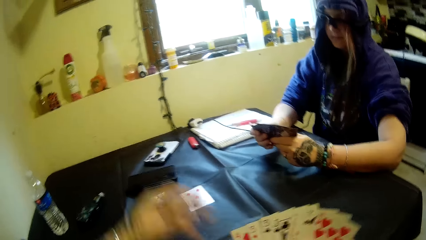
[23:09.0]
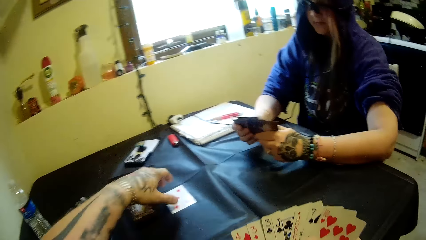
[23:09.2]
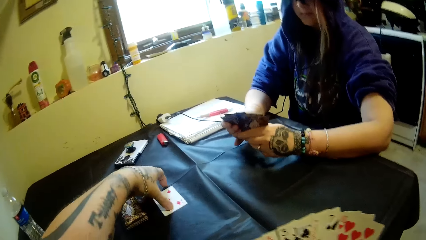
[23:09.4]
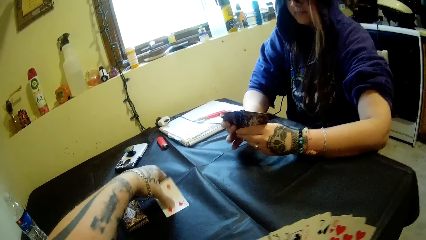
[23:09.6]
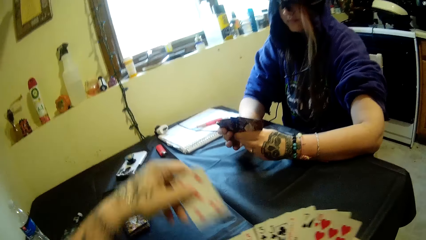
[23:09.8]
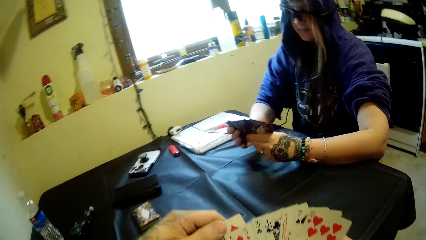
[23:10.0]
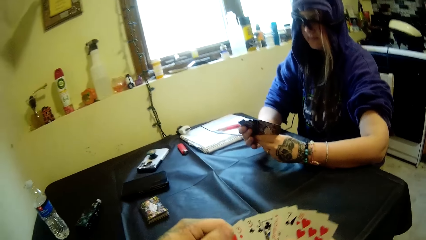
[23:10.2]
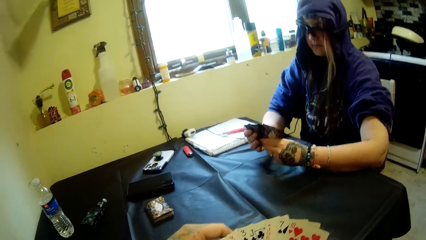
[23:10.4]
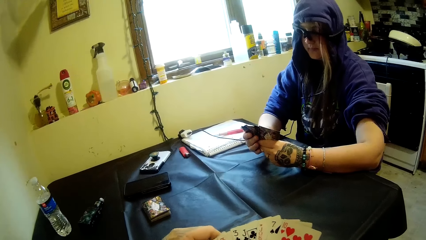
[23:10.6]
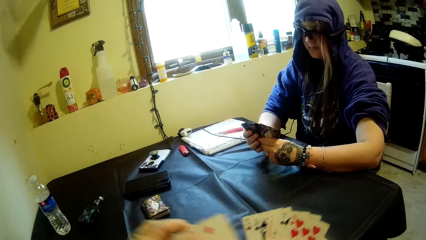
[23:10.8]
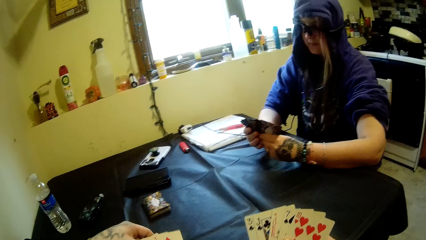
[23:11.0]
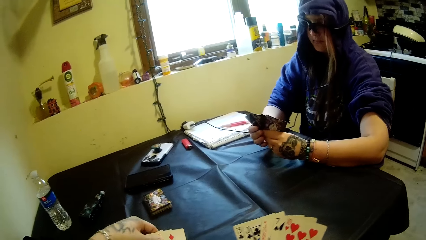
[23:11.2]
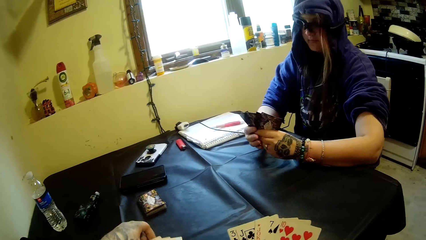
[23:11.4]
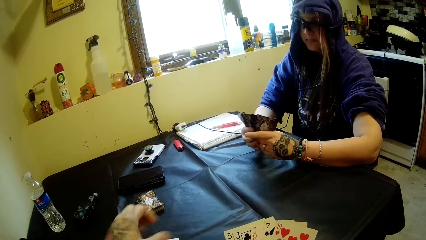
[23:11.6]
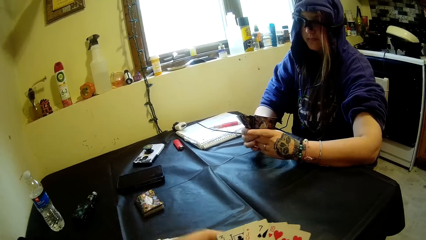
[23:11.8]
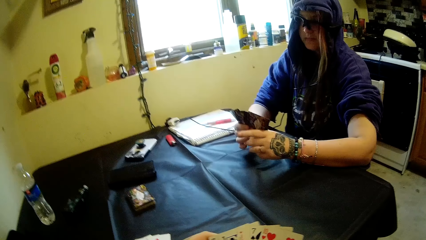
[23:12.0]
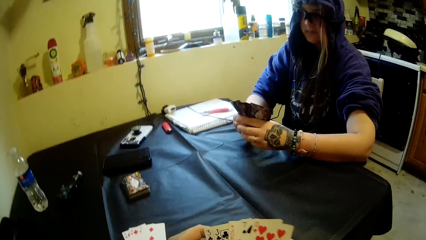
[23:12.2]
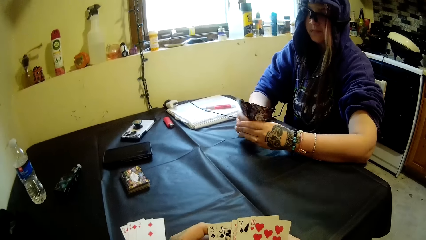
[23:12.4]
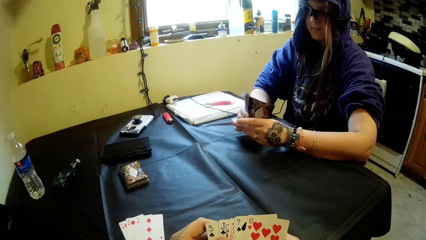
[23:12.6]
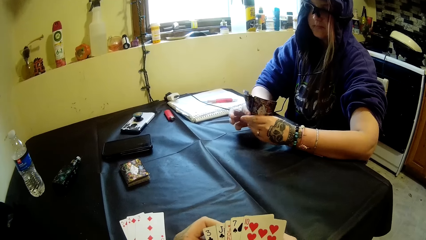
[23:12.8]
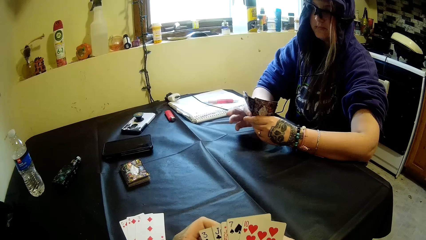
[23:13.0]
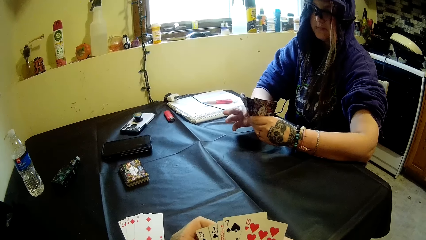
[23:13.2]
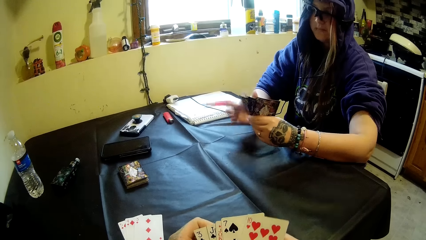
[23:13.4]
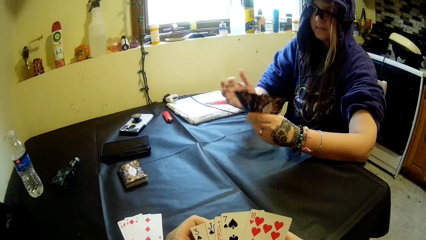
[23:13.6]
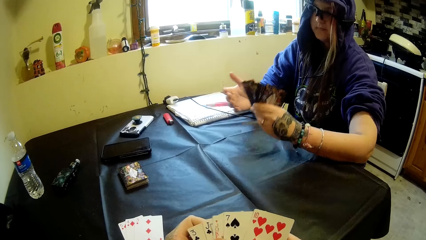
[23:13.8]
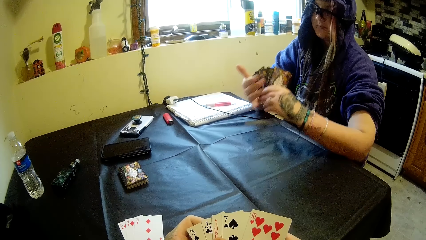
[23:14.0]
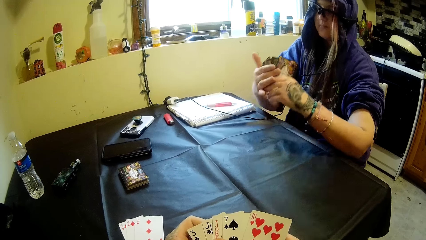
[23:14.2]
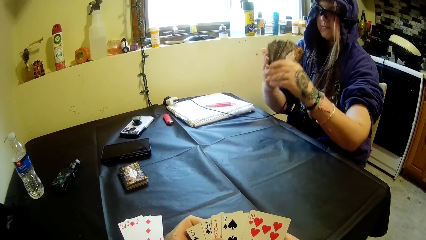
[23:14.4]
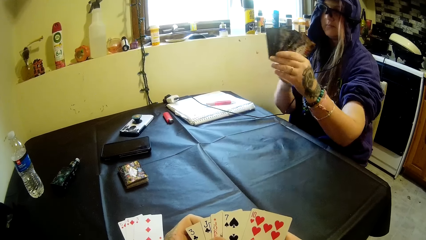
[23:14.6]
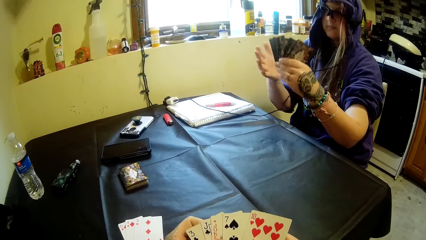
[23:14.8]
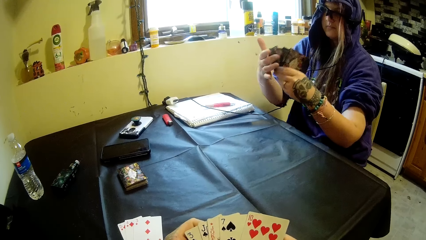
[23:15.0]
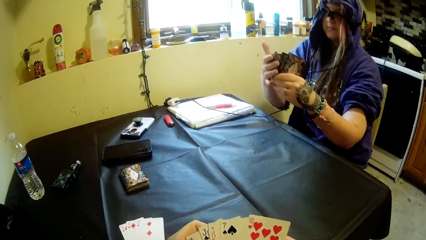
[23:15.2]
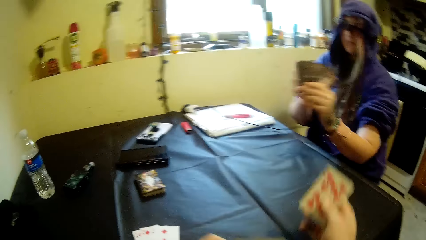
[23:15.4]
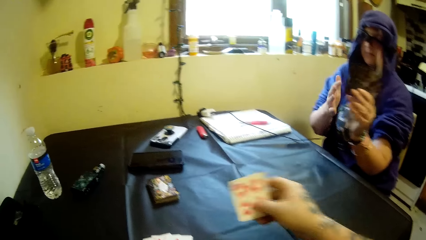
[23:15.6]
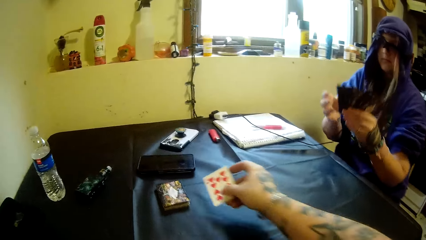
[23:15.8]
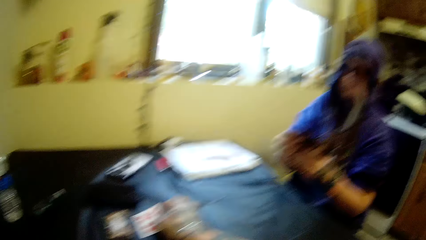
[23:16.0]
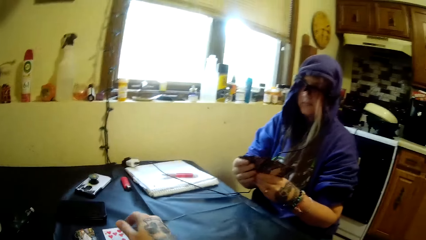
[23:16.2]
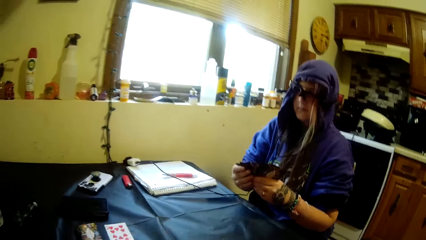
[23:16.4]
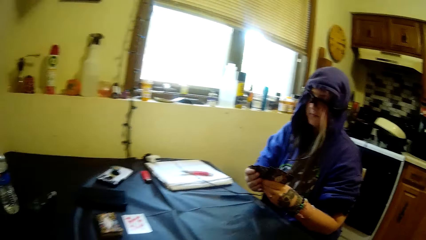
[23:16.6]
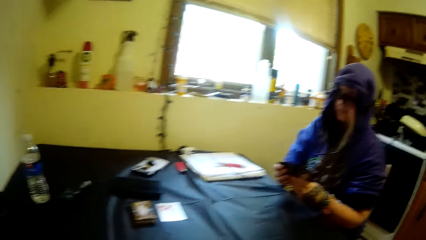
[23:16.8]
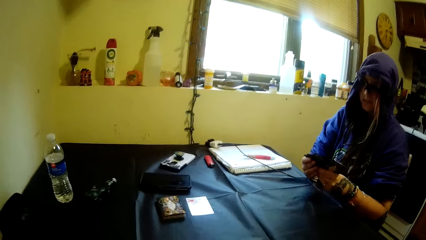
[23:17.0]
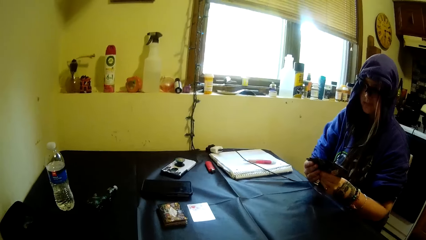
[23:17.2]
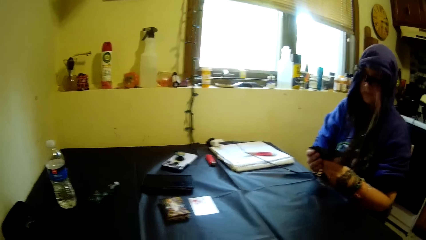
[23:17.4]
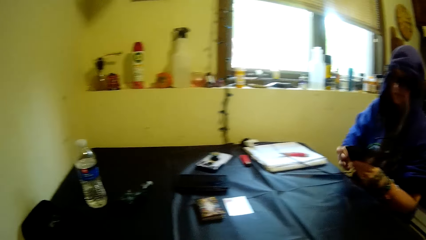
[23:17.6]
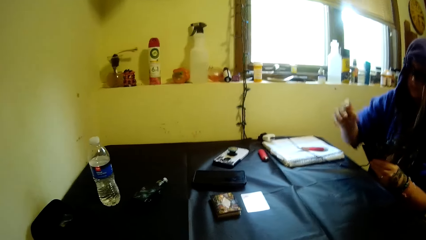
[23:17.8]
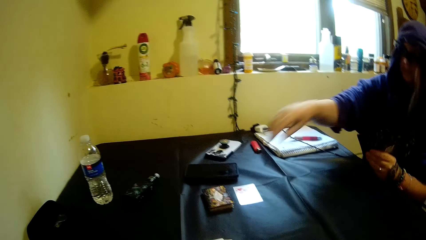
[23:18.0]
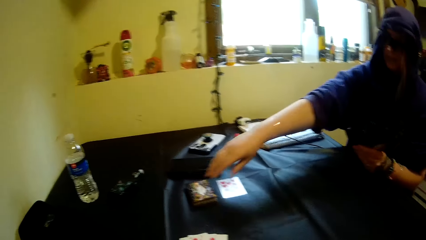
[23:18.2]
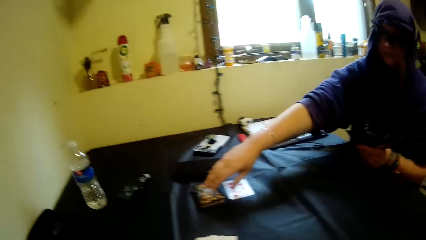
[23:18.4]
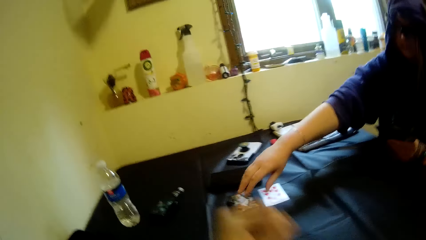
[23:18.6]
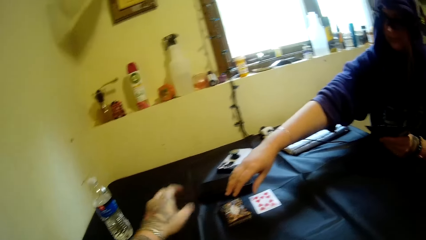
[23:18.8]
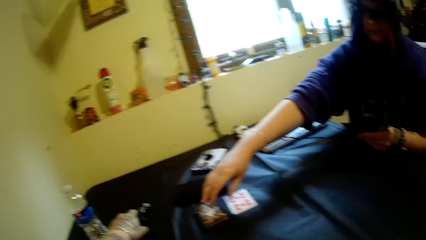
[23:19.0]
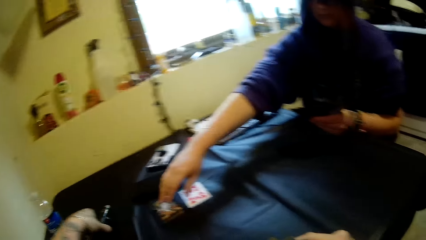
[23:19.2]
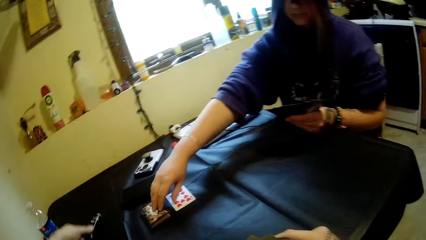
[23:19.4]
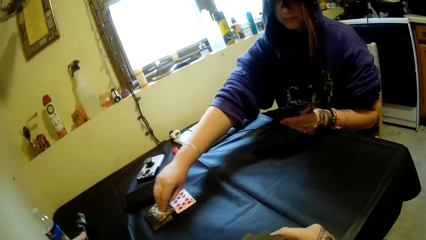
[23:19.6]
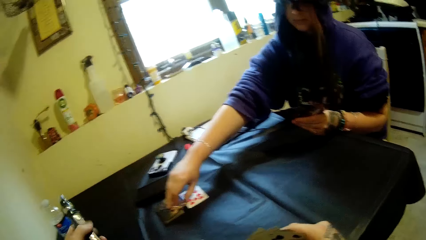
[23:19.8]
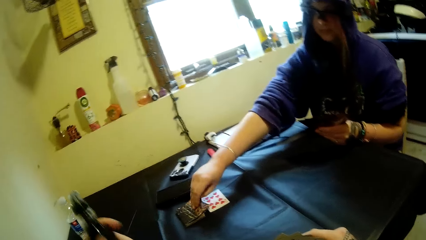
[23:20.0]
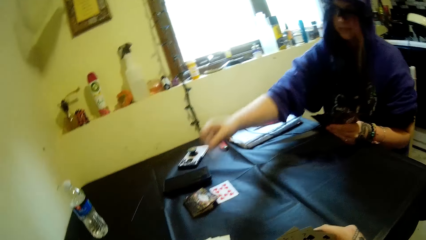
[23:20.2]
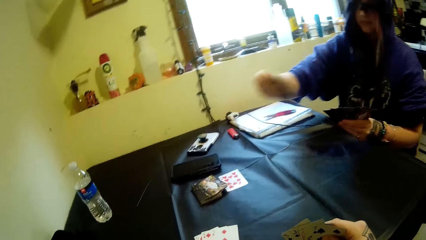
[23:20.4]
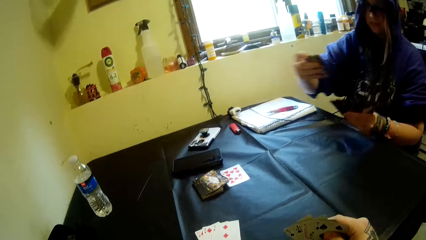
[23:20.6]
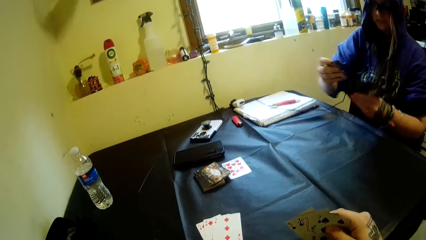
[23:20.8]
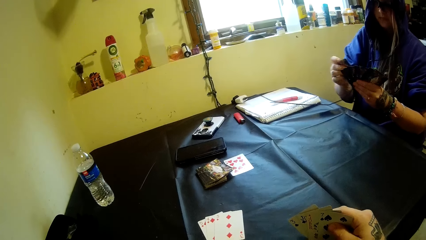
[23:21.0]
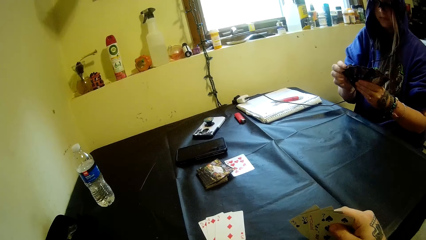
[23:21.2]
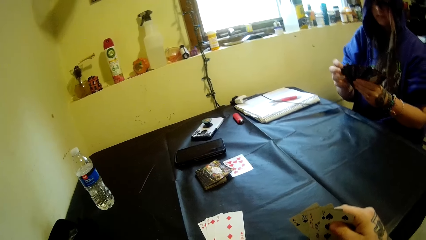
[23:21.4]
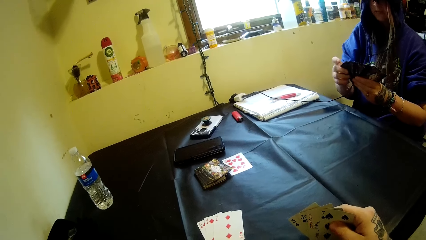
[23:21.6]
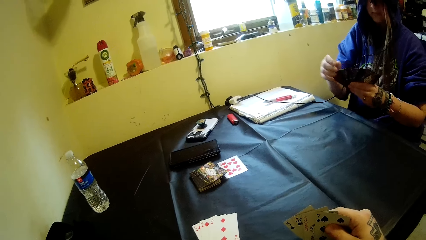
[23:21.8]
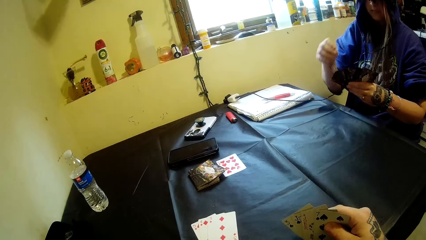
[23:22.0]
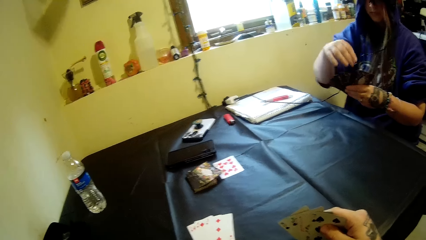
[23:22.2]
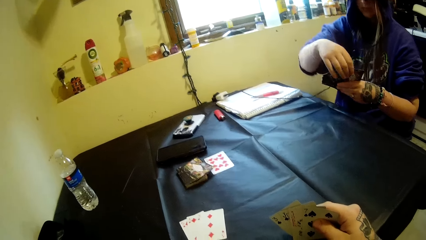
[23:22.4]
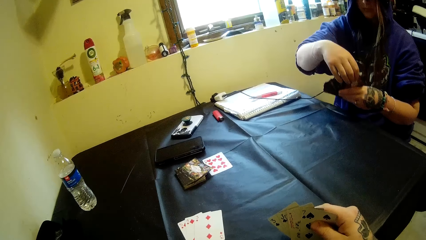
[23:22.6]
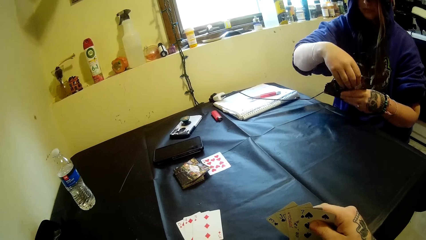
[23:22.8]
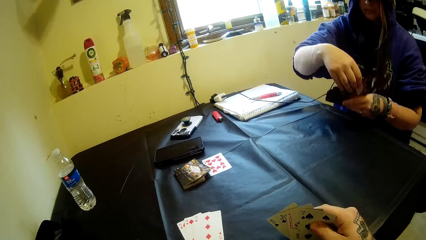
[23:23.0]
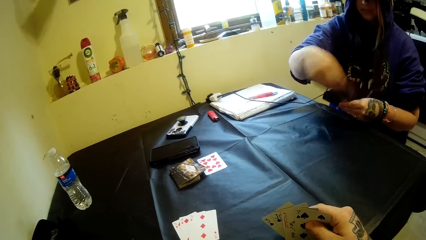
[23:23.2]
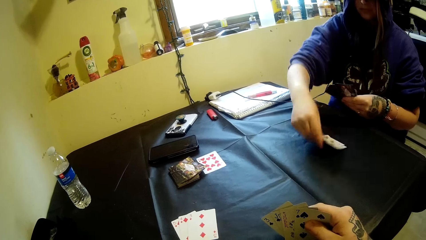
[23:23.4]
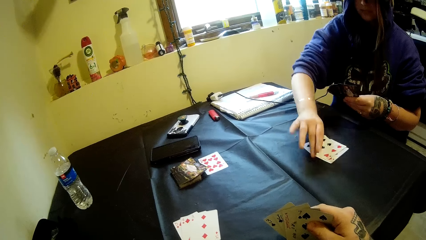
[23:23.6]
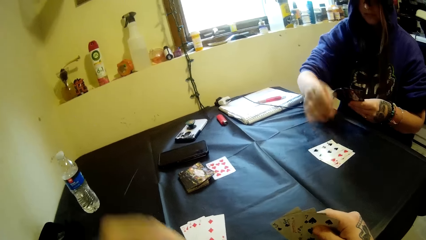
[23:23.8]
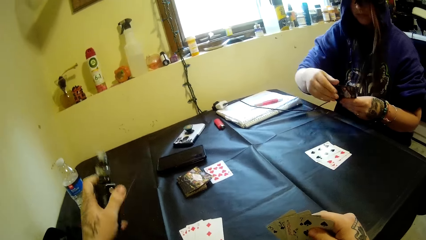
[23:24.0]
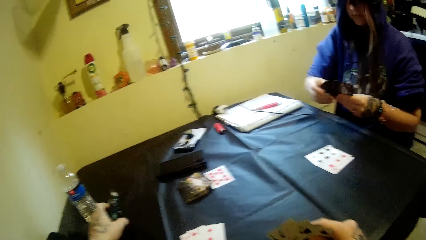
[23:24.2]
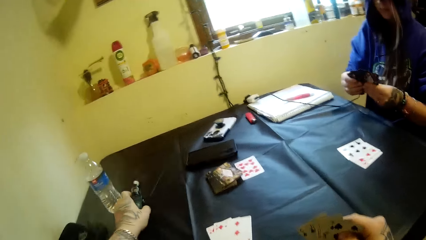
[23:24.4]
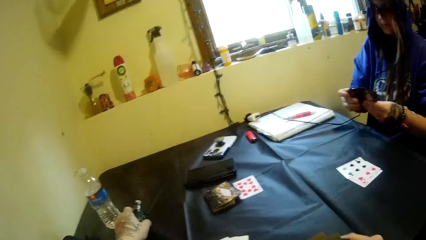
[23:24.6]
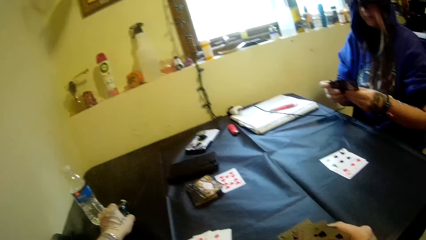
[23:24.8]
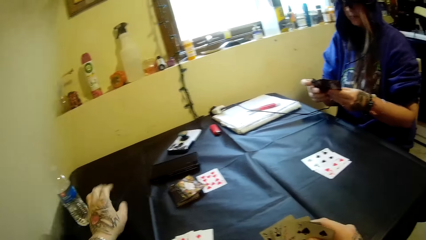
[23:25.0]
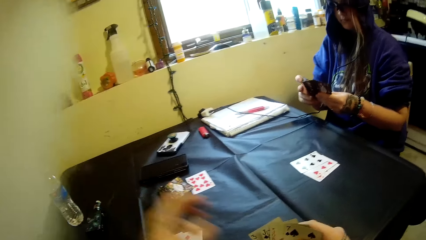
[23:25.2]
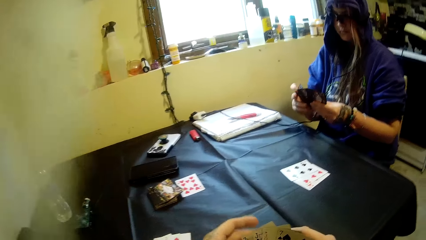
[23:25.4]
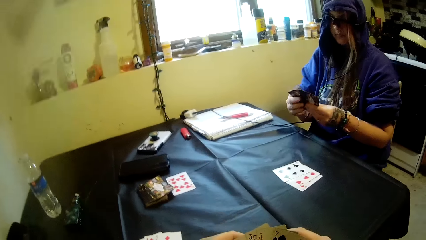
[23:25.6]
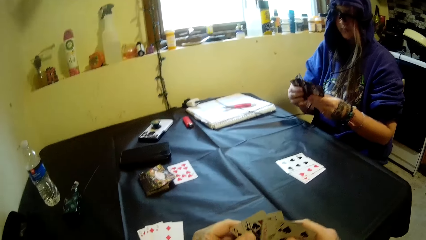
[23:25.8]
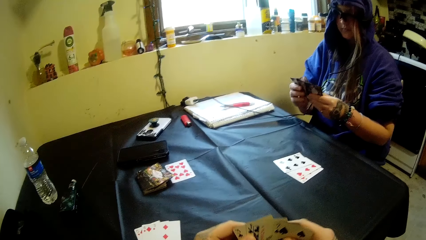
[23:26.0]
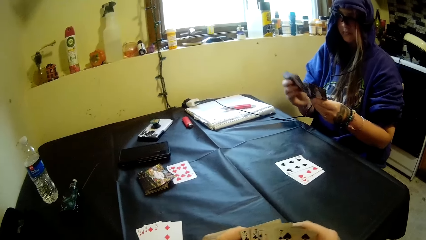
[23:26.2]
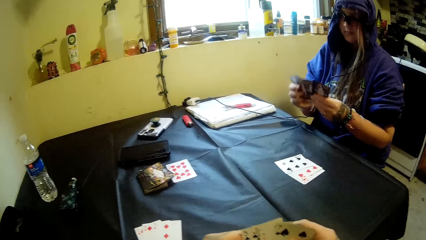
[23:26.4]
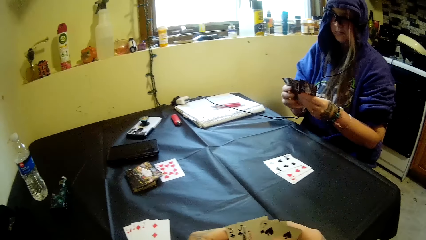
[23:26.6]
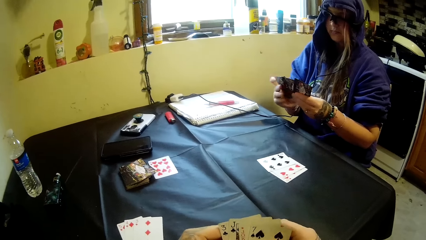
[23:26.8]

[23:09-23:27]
The camera wearer picks a card on the table with his left hand. He joins the card in his left hand with the other cards in his hands. He plays the cards in his left hand on the table. A woman touches the cards and moves the cards in her hands. The camera wearer plays a card in his right hand on the table. The woman stares at the playing cards. The camera wearer picks the electronic cigarette on the table with his left hand. The woman picks a card from the stack of cards on the table with her right hand. She joins the card in her right hand with the other cards on the table. She plays the cards in her right hand on the table. The camera wearer drops playing cards on the table. He drops the electronic cigarette on the table with his left hand. The woman checks the playing cards.
